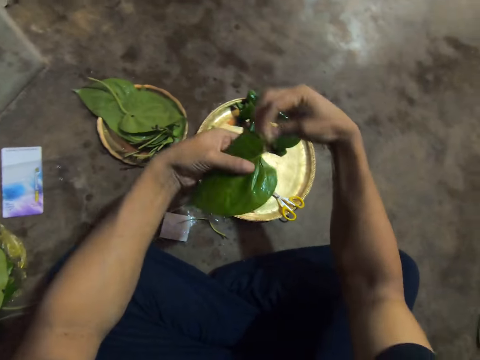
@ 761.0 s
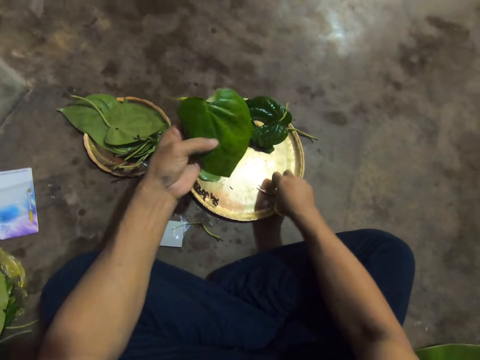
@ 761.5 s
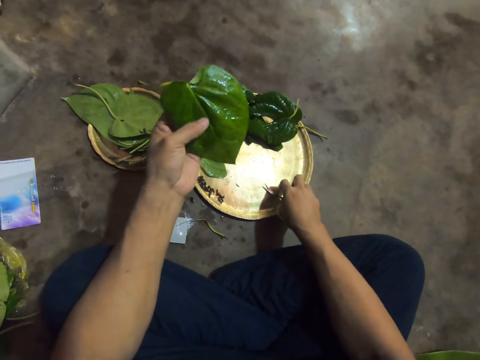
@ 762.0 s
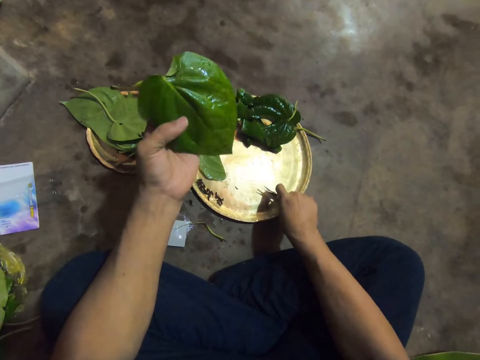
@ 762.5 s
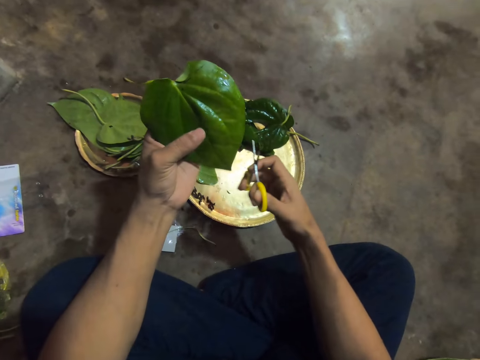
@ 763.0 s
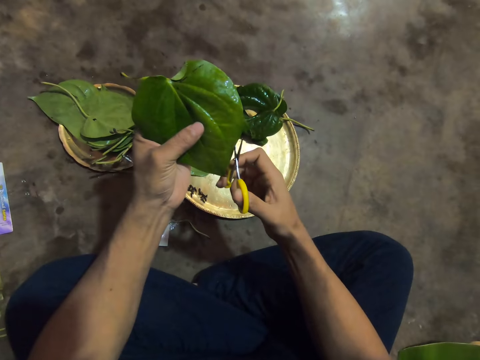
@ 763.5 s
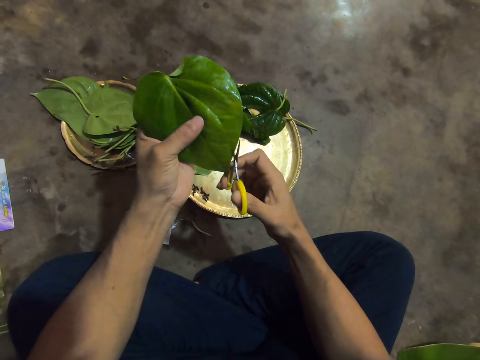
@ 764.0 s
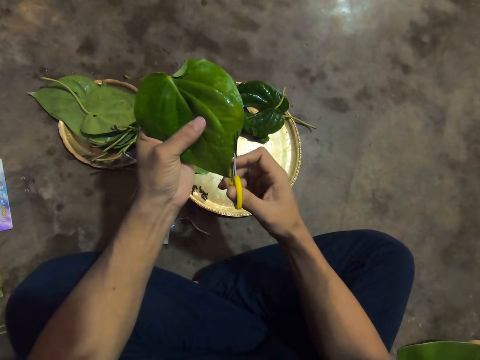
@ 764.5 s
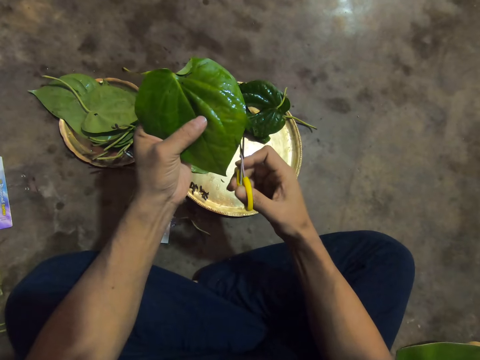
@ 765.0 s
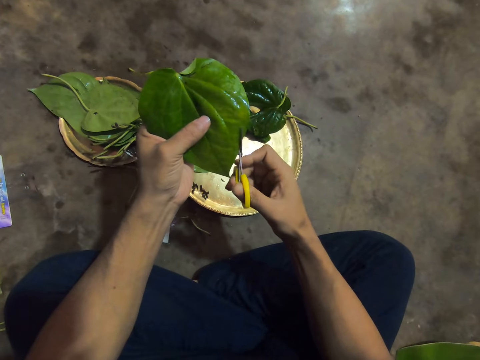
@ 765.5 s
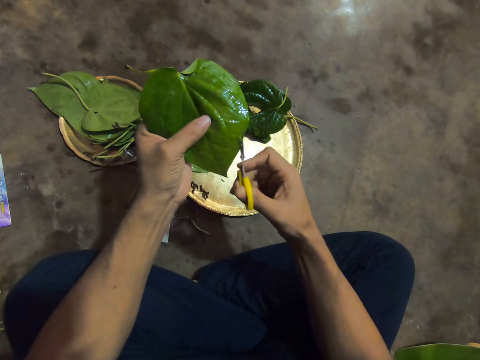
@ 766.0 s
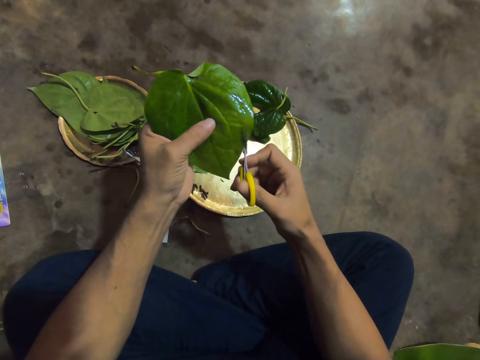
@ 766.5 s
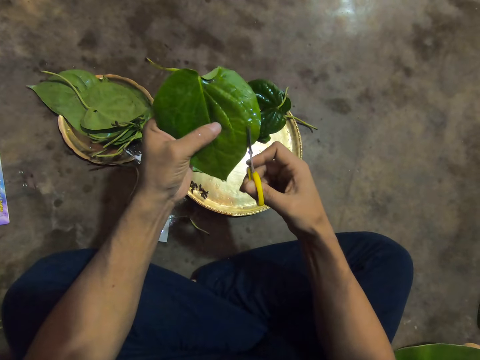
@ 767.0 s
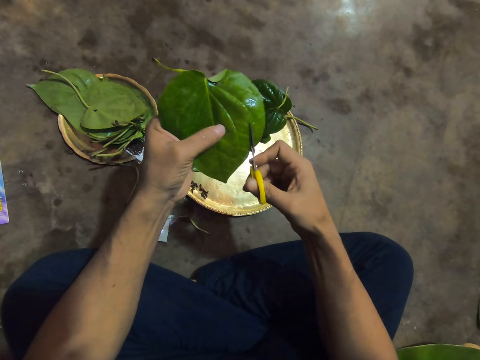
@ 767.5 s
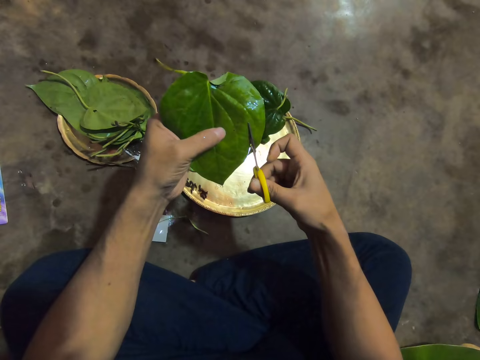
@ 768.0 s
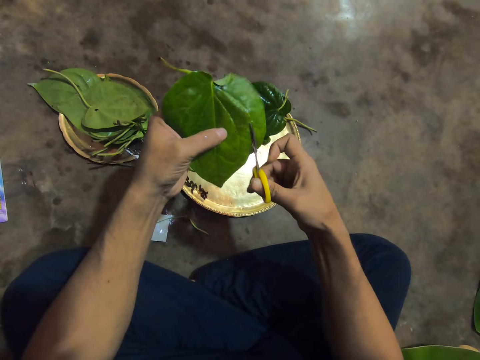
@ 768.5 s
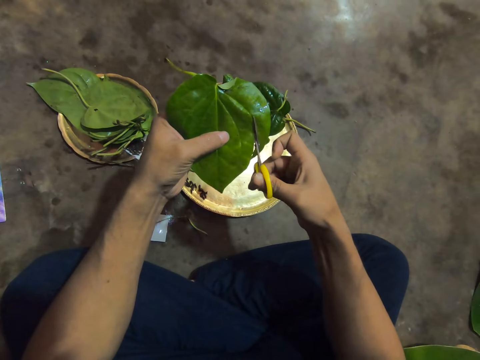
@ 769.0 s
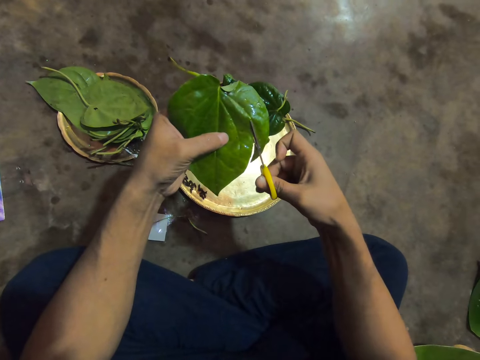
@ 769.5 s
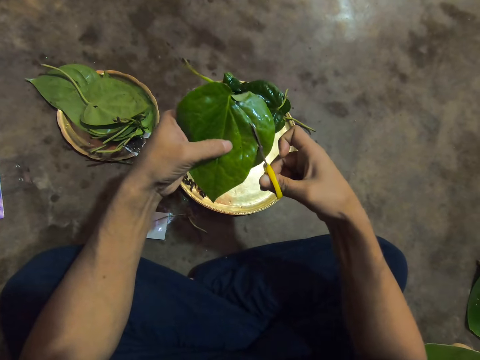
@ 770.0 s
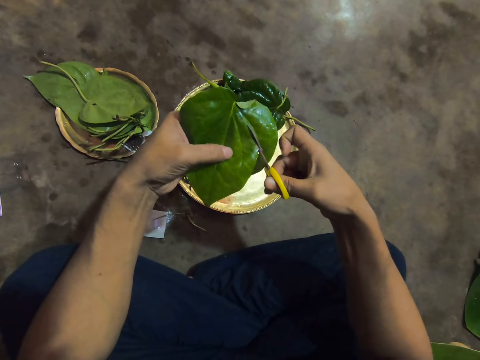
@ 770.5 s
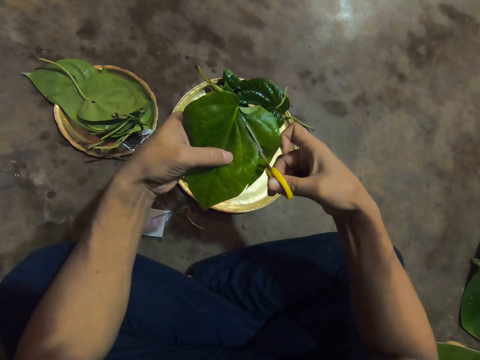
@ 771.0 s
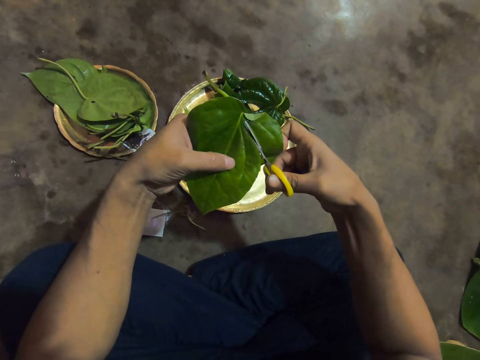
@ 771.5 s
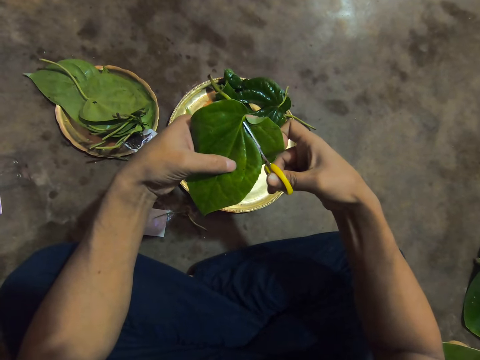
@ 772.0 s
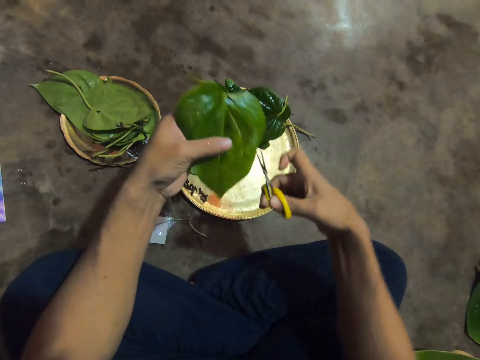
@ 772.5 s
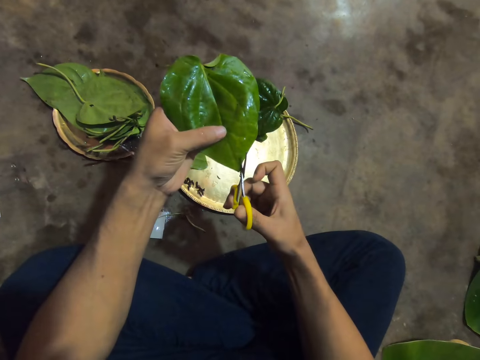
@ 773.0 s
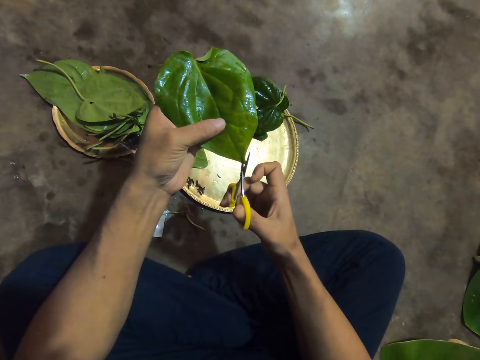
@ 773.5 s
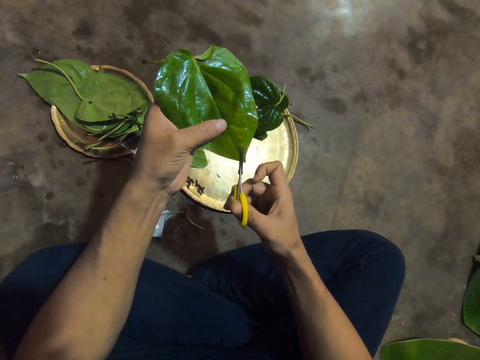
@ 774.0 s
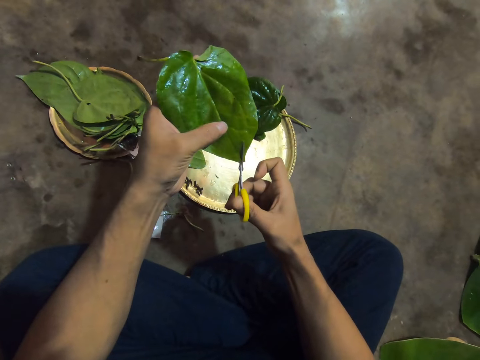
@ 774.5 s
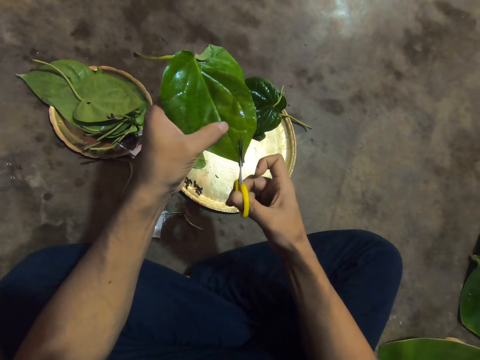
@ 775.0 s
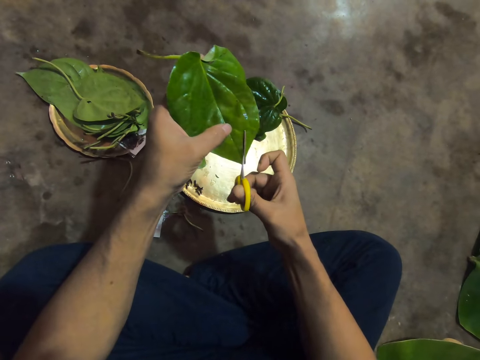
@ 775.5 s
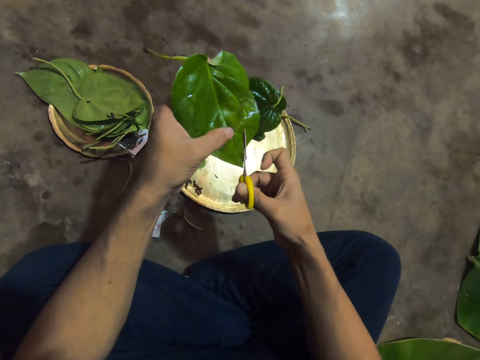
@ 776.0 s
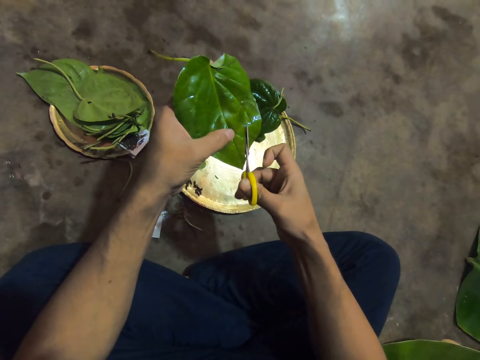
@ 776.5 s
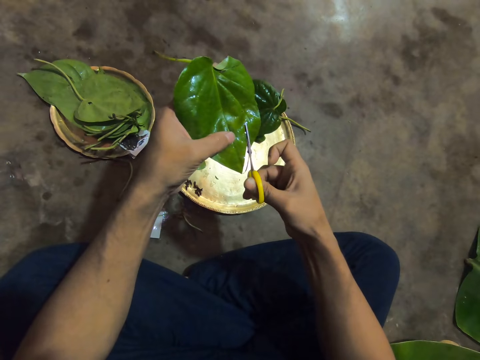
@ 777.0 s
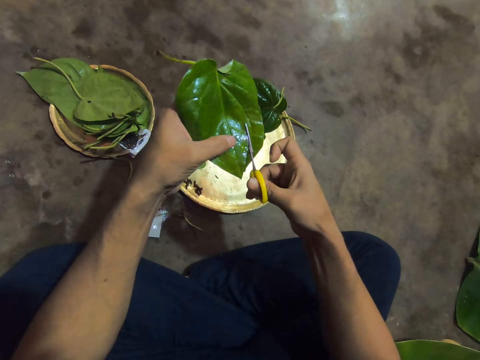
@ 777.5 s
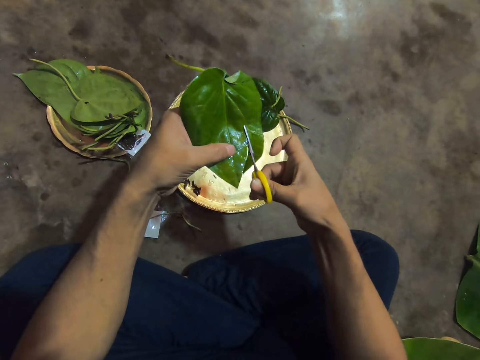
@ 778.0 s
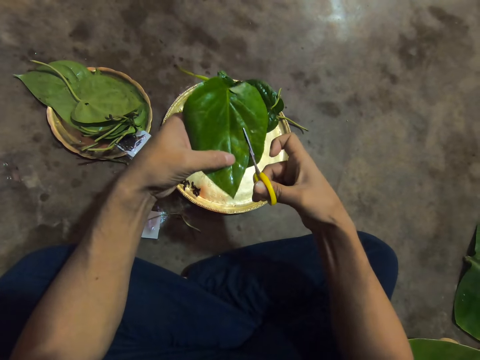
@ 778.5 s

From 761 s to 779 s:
The camera wearer places the leaf in her left hand with her right hand. She places her right hand on the scissors in the tray. She takes the scissors from the tray with her right hand. She places the scissors on the leaf in her left hand with her right hand. She cuts the leaf in her left hand into pieces with the scissors in her right hand. She cuts the leaf in her left hand with the scissors in her right hand again.

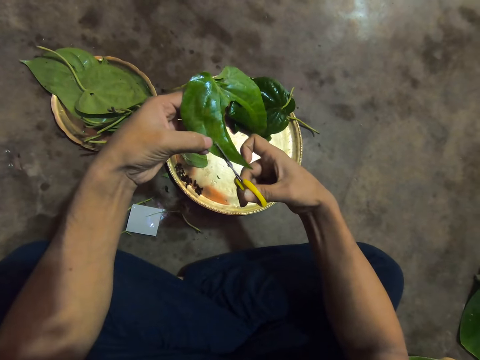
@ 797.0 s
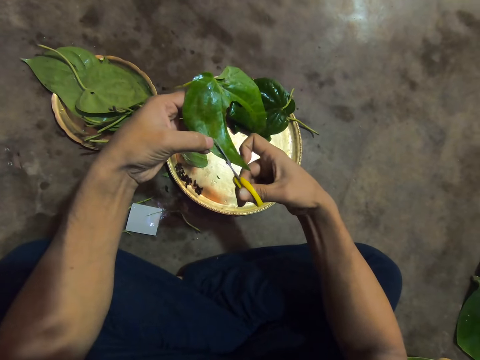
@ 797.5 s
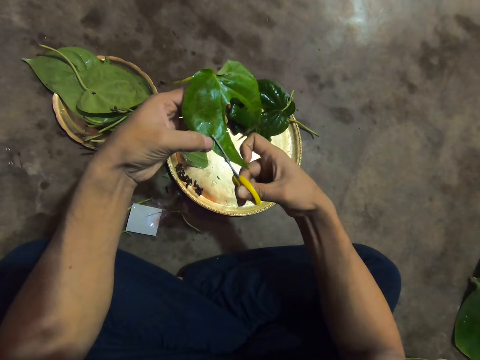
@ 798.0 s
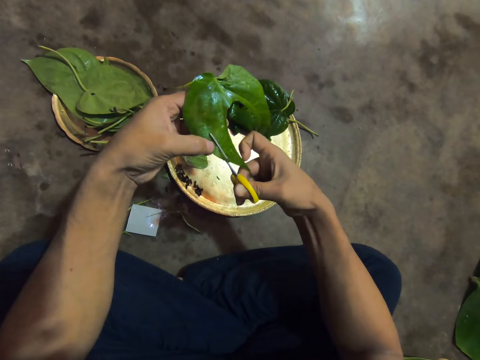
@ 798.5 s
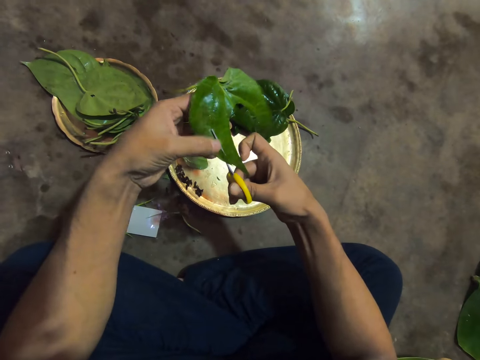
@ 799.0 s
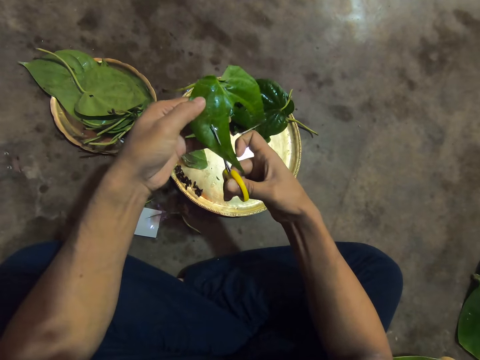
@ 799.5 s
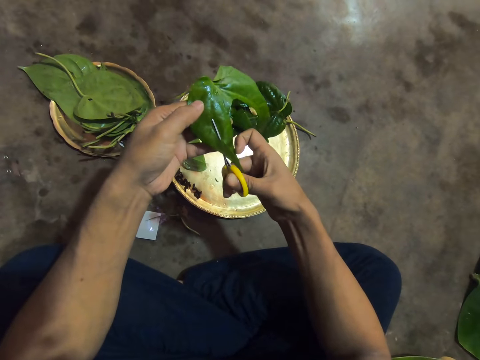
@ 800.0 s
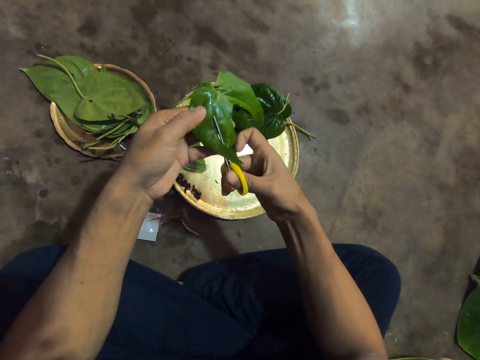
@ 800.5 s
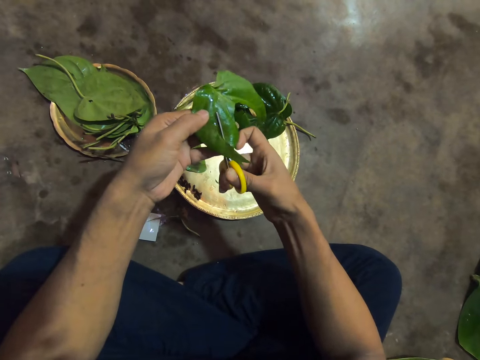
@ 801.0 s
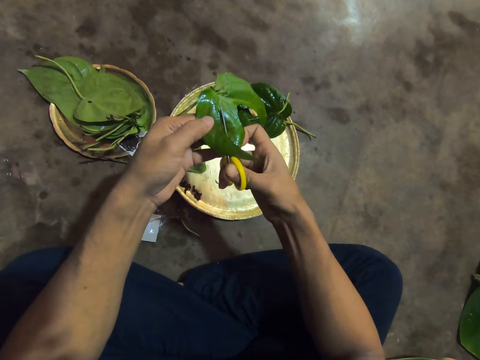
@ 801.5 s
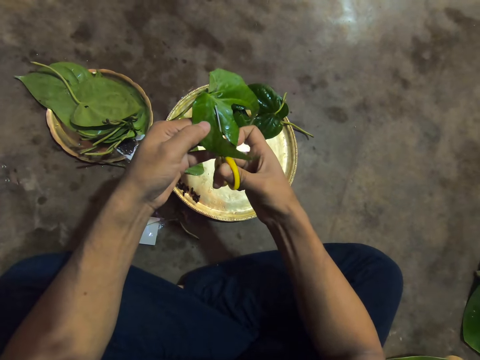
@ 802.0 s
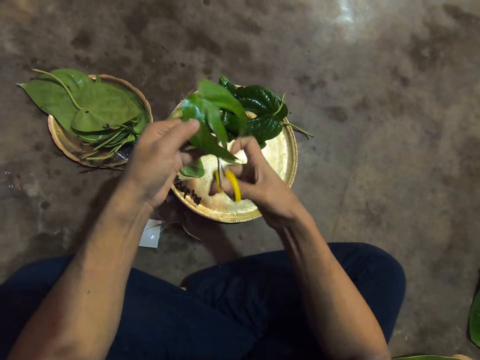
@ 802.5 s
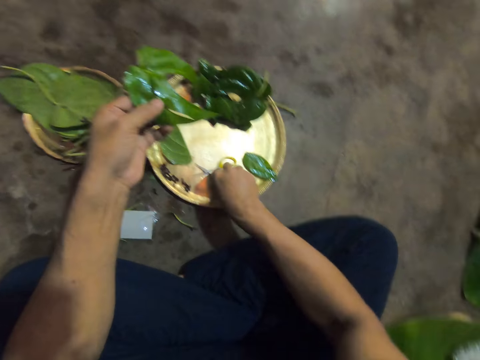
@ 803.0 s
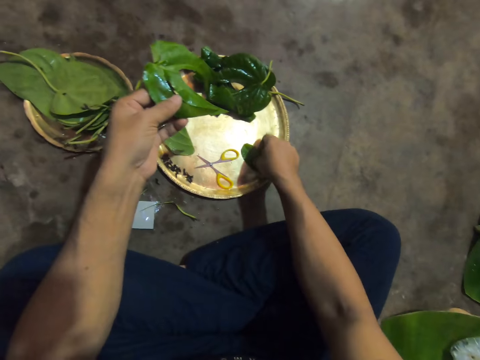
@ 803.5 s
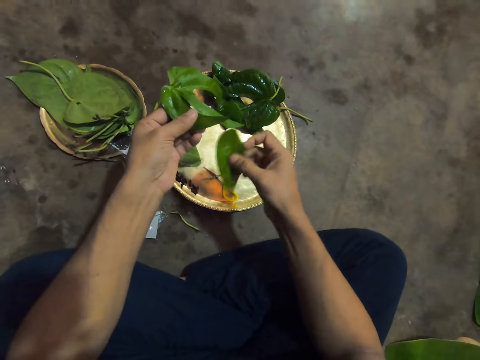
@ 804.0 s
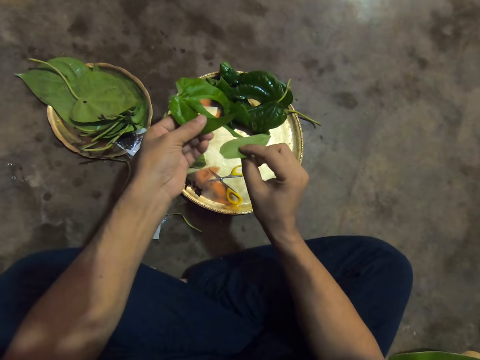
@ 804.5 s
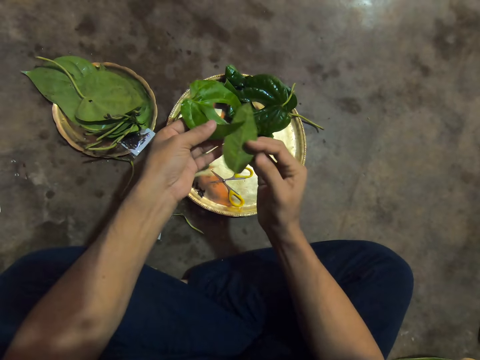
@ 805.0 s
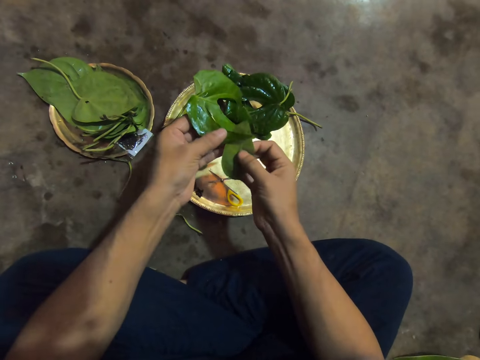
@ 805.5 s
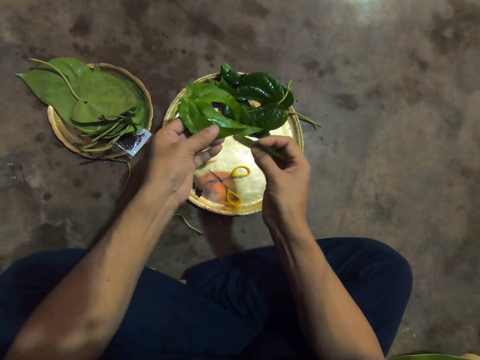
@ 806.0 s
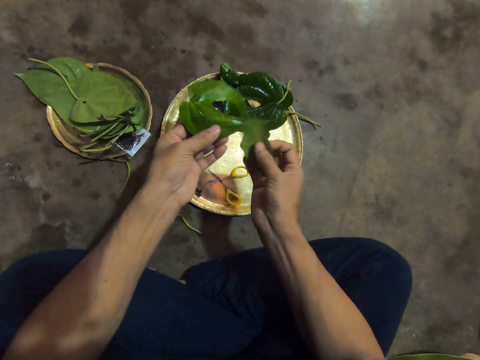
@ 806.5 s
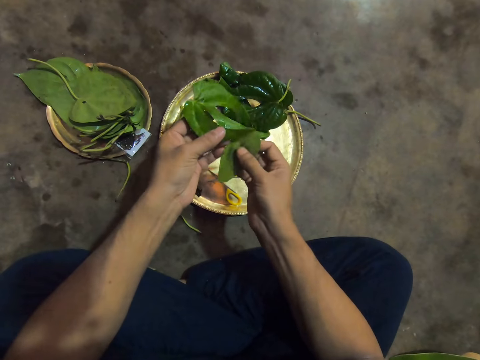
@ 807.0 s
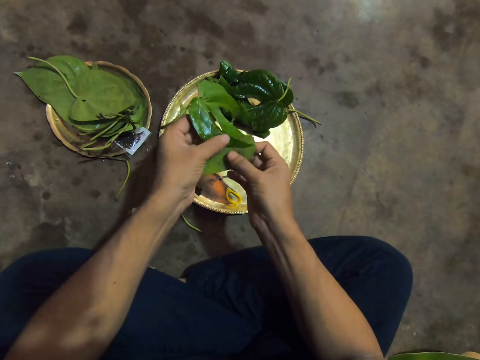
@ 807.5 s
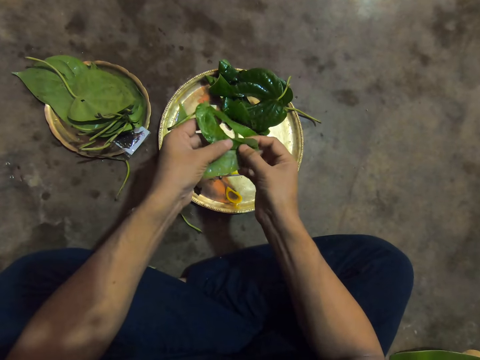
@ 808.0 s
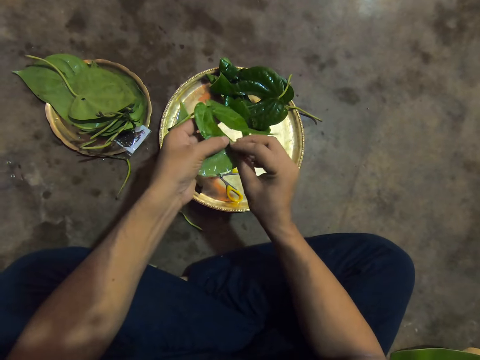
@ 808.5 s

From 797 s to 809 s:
The camera wearer cuts a leaf into pieces. She places the scissors in the tray with her right hand. She takes the leaf from the tray with her right hand. She places the leaf in her right hand beneath the leaf in her left hand. She turns the leaf in her right hand. She places the leaf in her right hand beneath the leaf in her left hand. She rolls the leaf in her right hand on the leaf in her left hand. She folds the leaf on top of the other.
